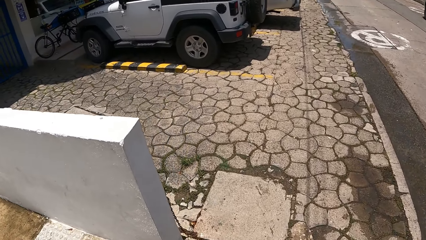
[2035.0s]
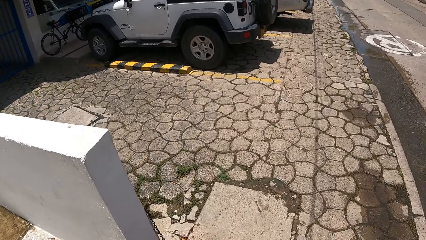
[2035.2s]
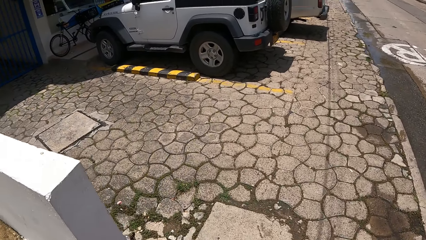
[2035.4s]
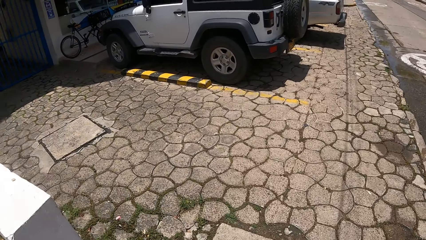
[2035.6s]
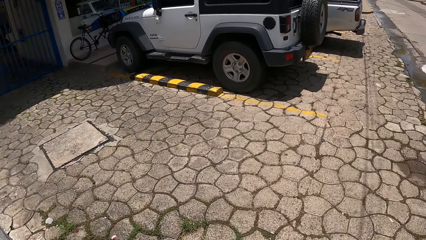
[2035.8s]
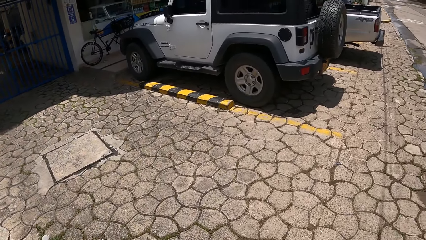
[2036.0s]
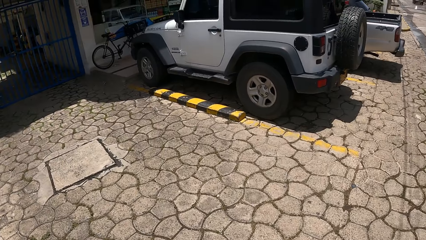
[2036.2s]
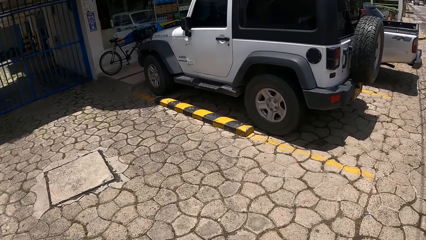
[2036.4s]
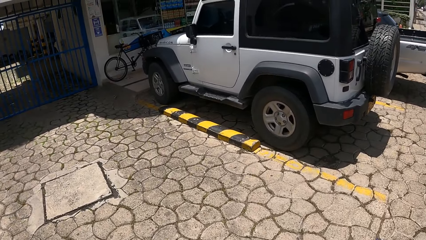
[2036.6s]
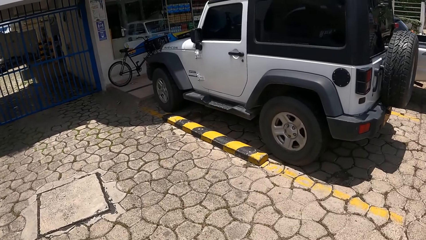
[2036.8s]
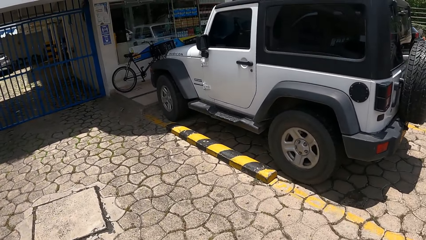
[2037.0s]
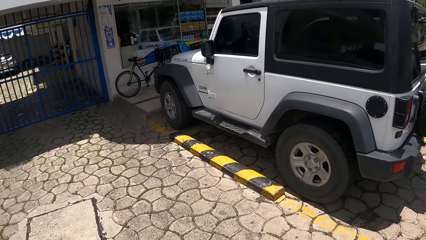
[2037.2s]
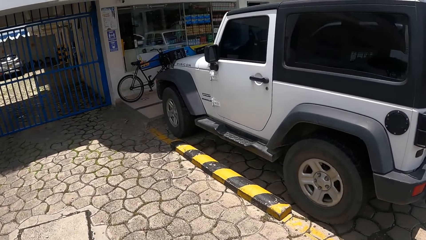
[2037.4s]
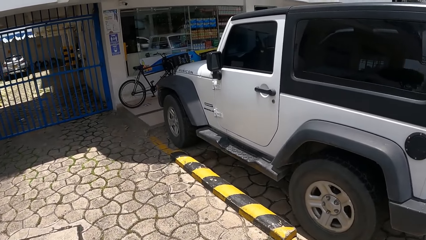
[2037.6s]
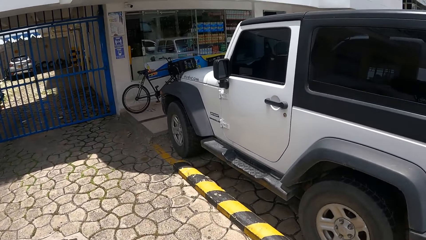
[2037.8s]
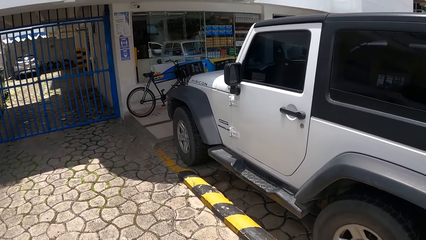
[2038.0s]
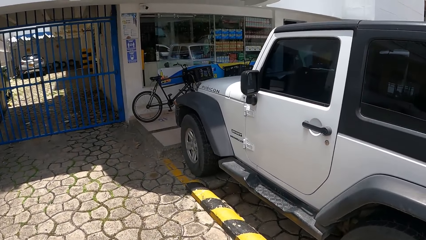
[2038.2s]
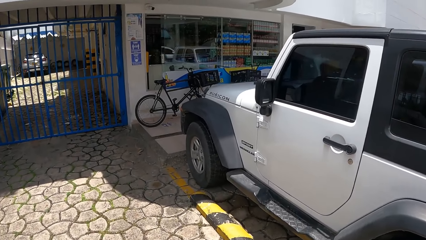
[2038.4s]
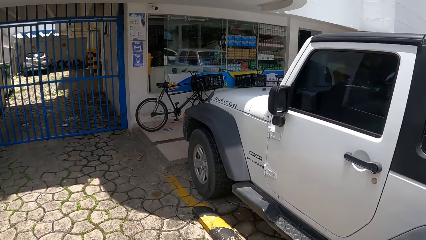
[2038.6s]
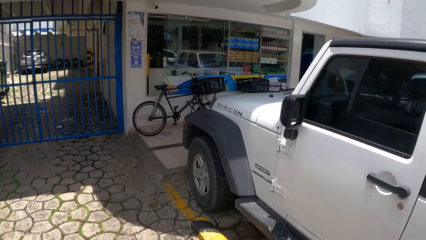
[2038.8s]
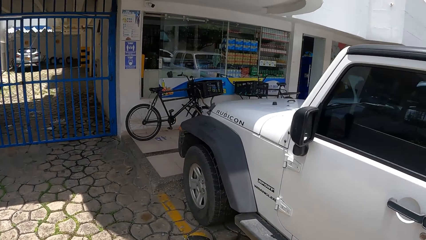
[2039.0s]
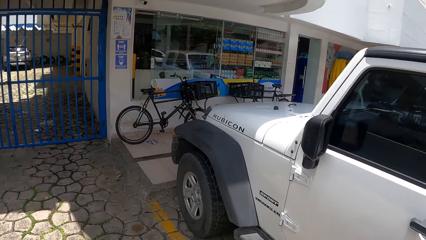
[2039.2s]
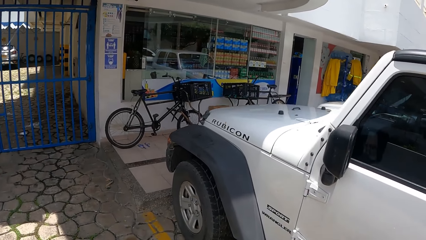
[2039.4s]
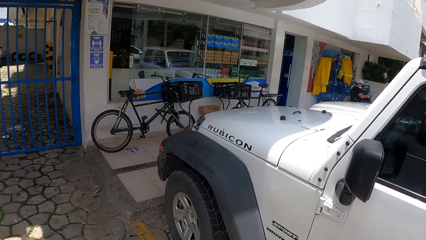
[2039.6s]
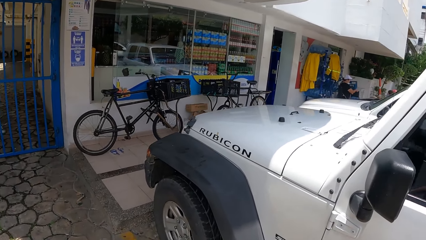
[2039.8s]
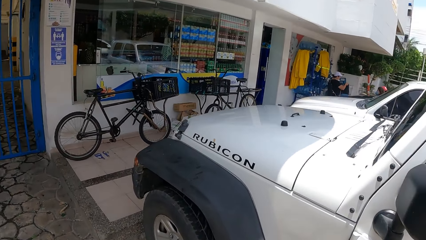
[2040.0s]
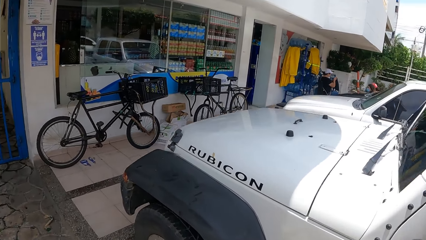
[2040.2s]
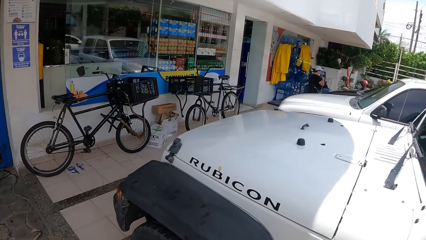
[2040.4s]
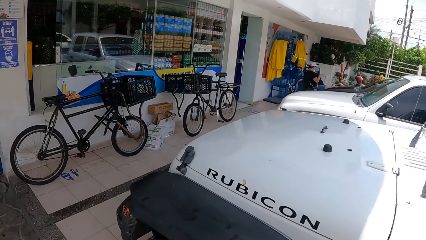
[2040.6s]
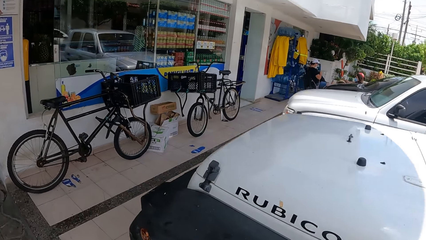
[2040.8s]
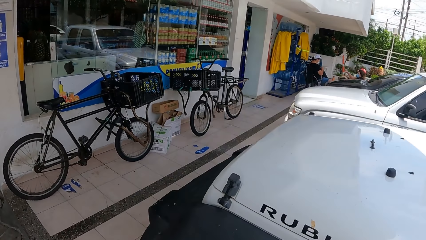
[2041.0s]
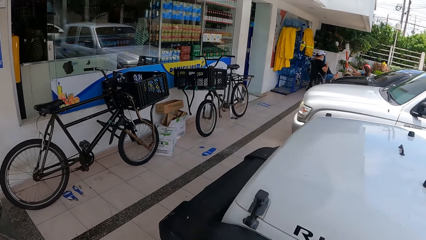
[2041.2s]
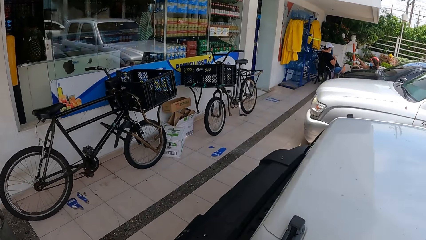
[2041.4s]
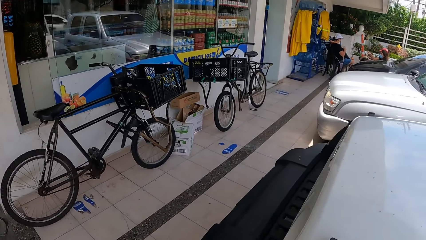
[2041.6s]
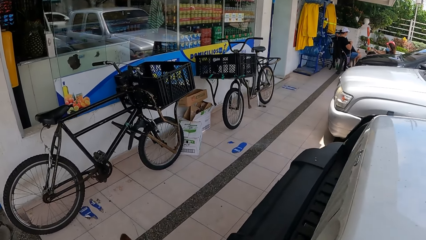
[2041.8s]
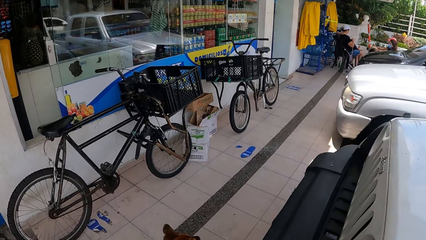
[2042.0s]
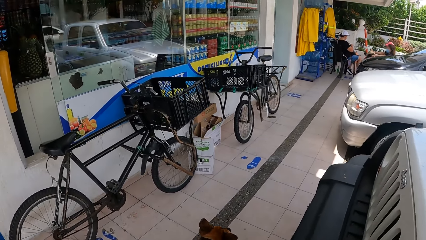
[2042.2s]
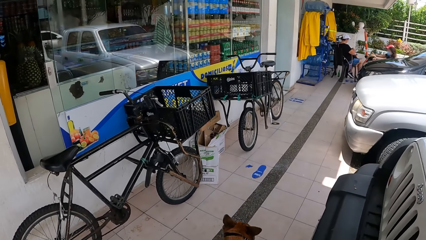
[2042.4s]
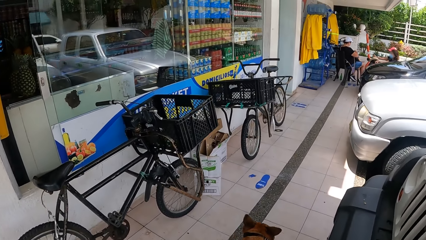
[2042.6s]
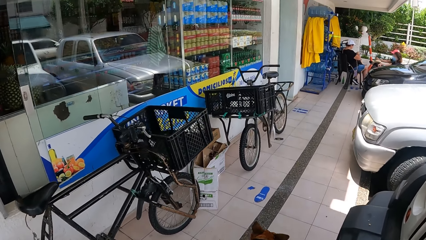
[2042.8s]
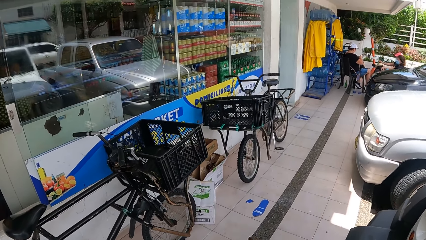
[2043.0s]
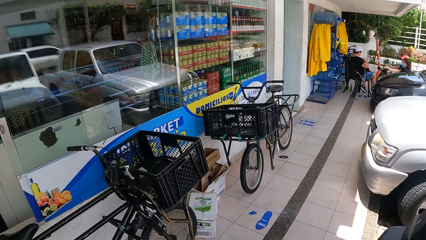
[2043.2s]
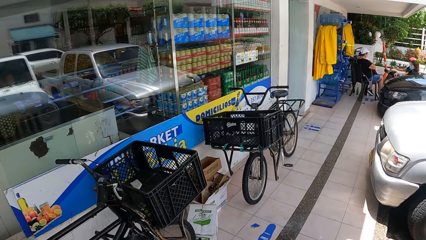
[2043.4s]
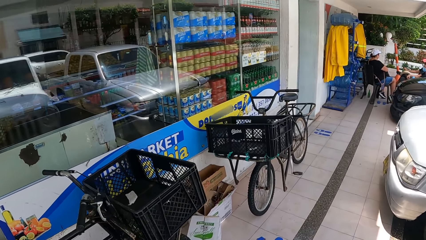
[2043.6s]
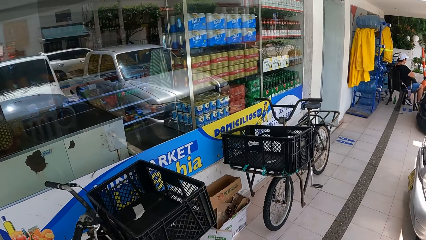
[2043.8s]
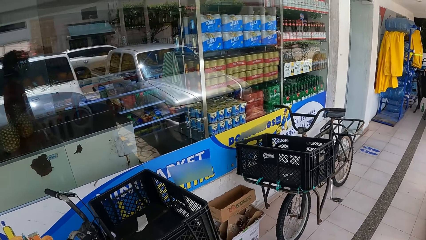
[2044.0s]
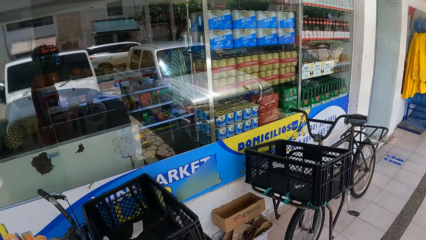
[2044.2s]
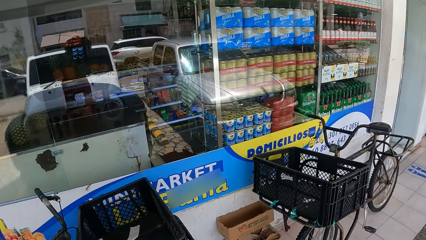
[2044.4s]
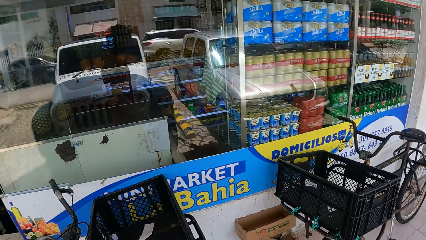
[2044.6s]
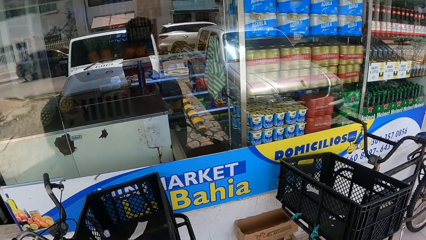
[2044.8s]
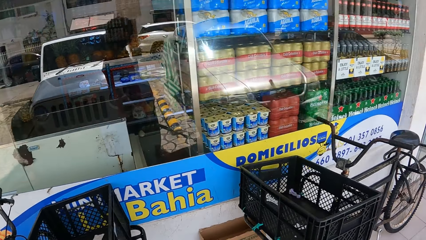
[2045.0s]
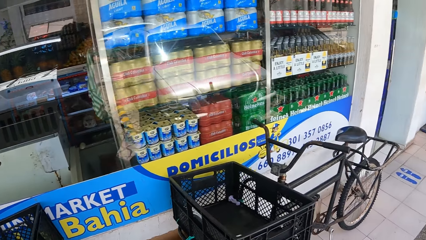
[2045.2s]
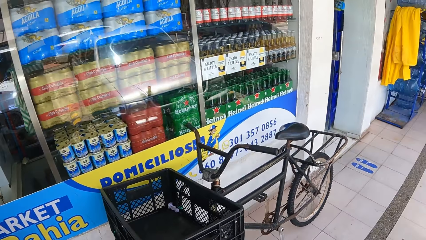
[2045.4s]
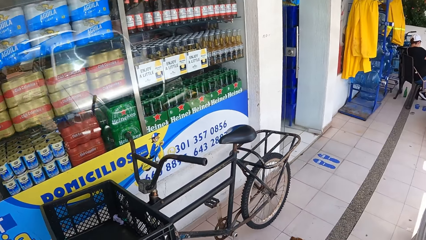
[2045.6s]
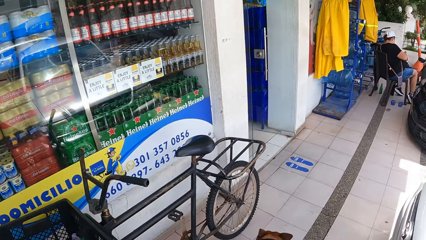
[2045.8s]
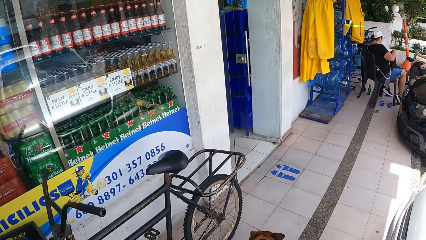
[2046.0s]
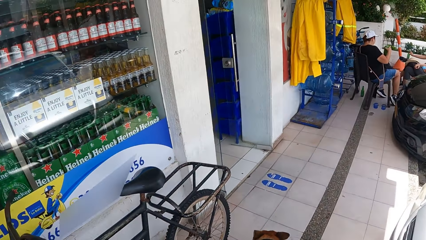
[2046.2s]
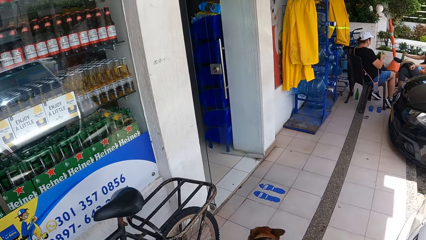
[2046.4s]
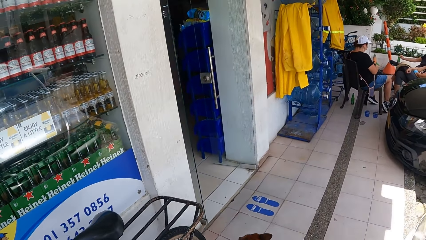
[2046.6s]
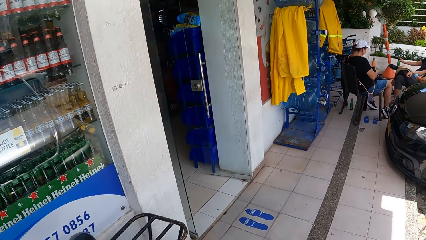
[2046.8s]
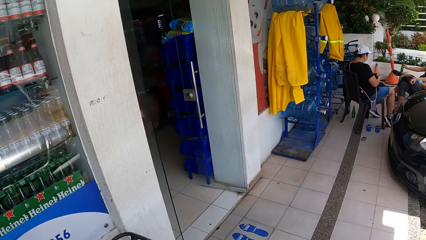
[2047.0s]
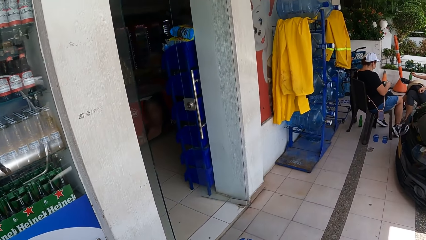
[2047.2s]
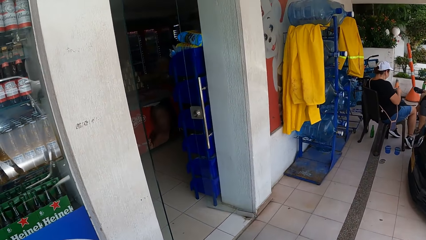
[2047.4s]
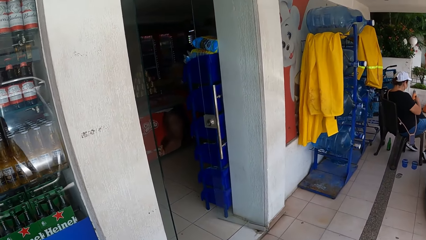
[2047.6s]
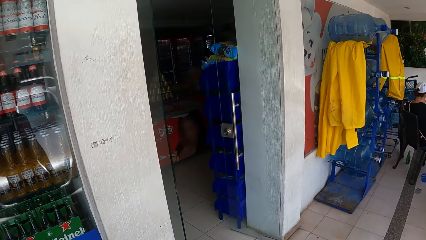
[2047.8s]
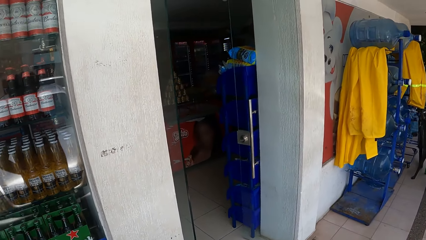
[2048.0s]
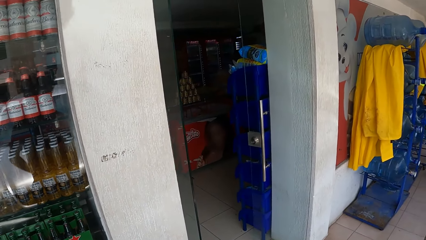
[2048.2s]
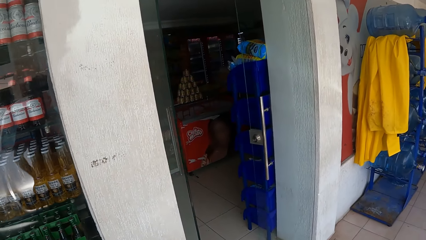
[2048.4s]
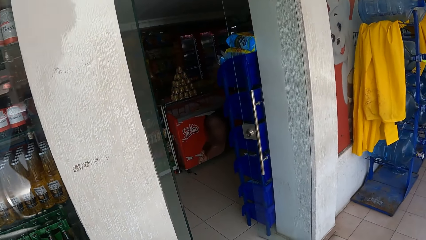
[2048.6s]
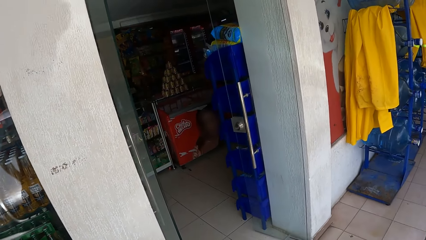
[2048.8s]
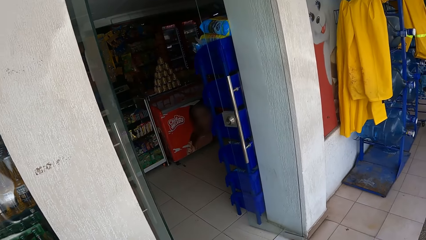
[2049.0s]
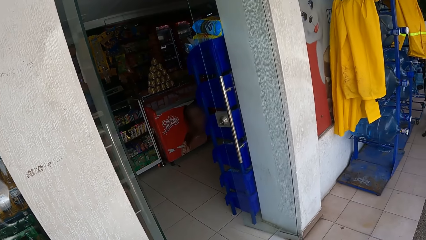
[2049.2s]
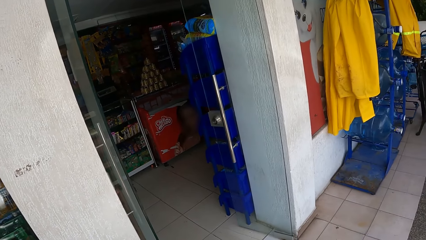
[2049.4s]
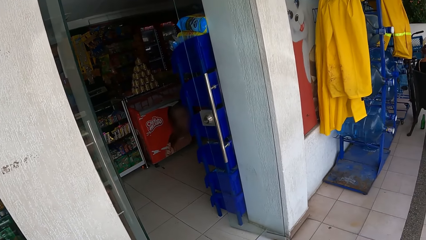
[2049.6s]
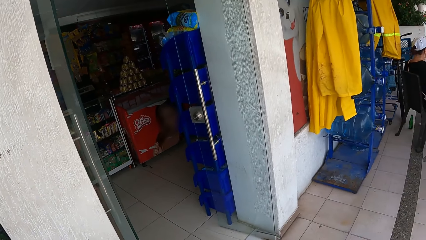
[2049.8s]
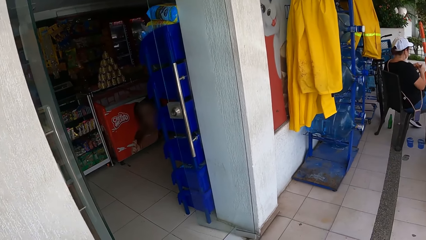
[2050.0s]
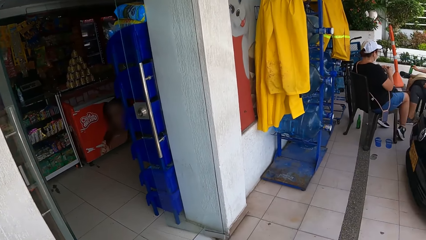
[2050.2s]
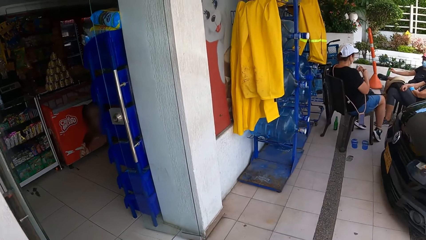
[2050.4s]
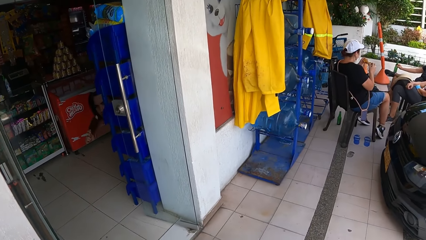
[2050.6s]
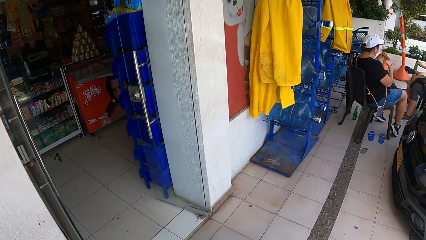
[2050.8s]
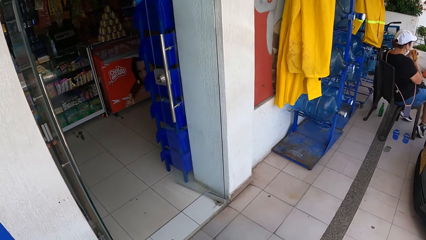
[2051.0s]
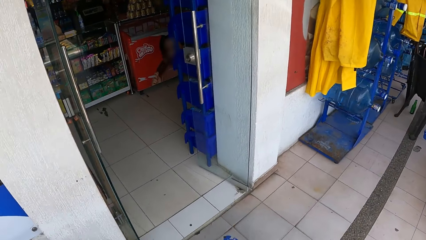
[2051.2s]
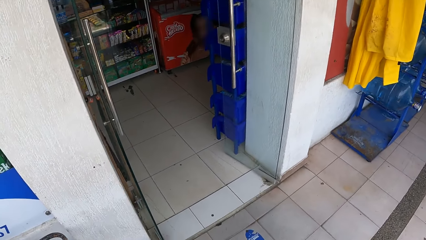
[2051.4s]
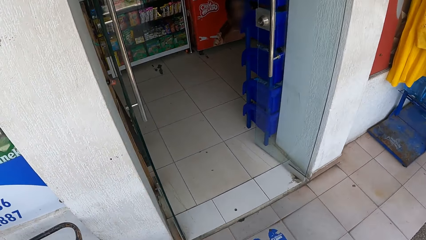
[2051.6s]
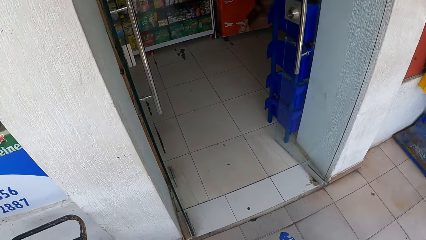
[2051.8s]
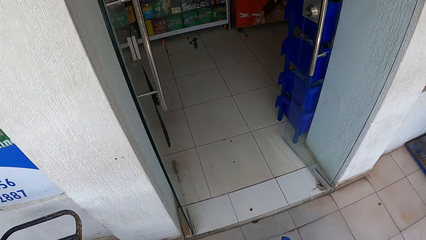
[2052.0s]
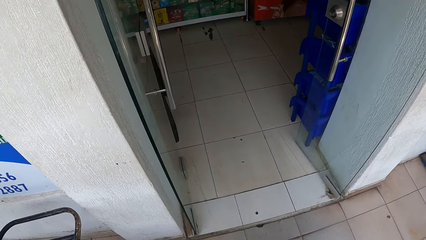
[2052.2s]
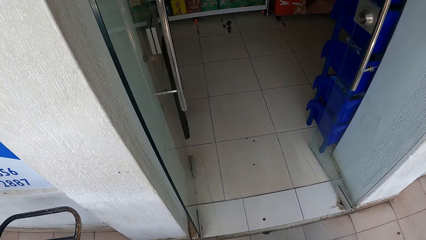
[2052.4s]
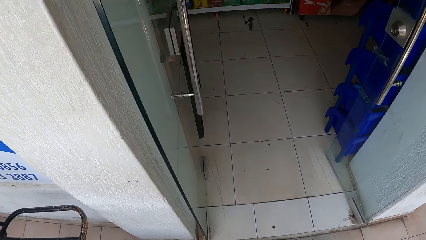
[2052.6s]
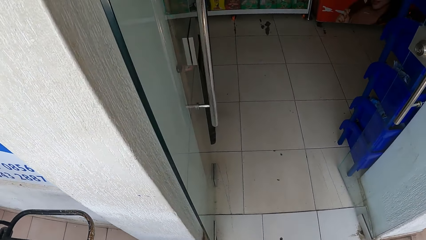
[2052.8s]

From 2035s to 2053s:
The camera wearer looks around a parking lot. They walk a dog on the parking lot. They walk the dog in a supermarket. They look around the supermarket.
